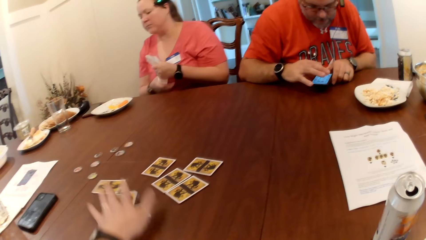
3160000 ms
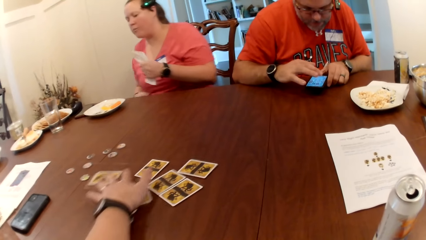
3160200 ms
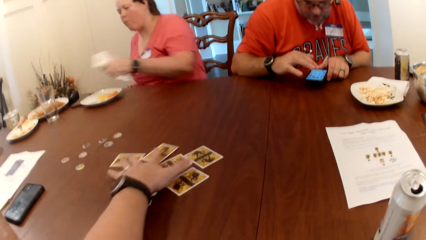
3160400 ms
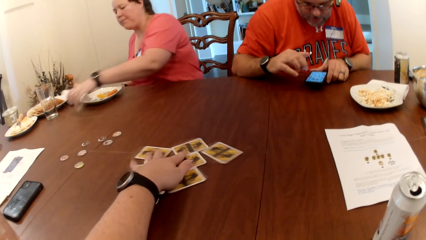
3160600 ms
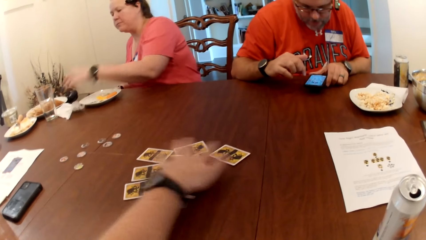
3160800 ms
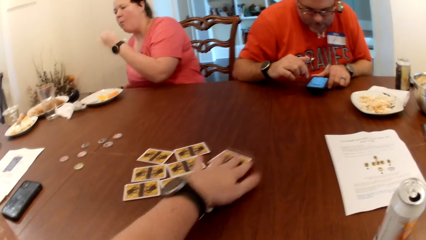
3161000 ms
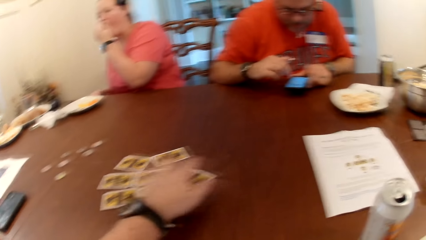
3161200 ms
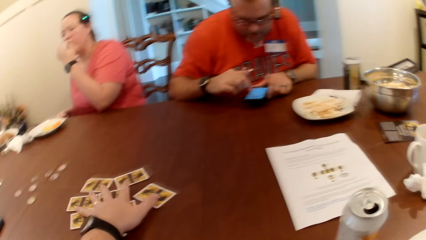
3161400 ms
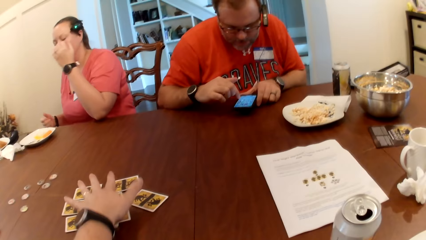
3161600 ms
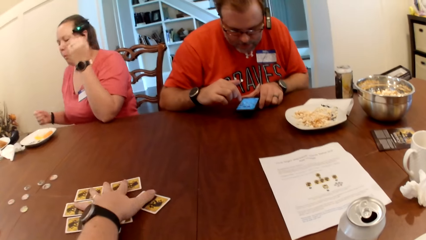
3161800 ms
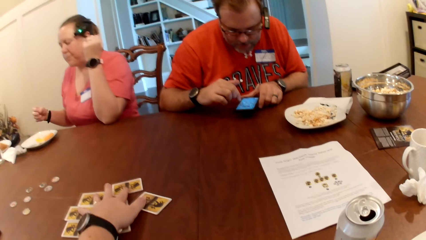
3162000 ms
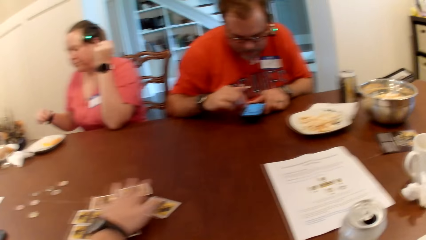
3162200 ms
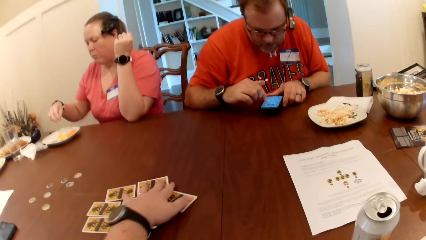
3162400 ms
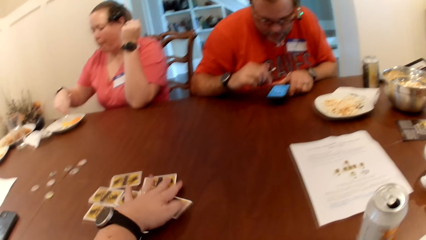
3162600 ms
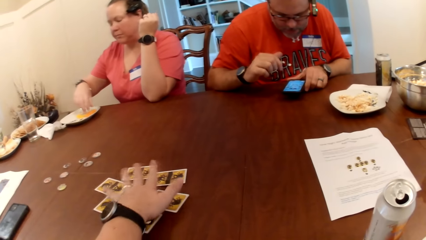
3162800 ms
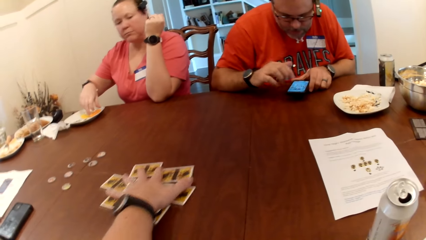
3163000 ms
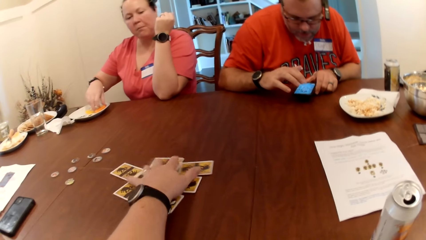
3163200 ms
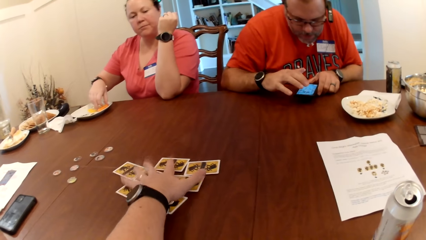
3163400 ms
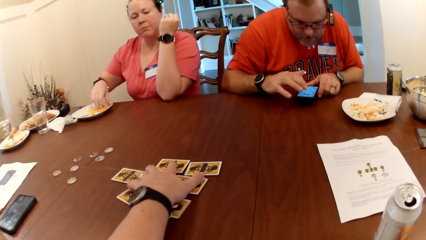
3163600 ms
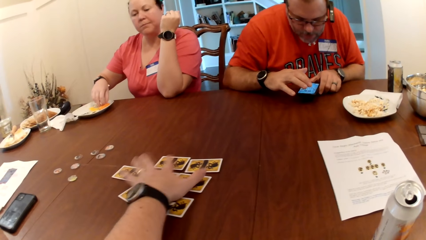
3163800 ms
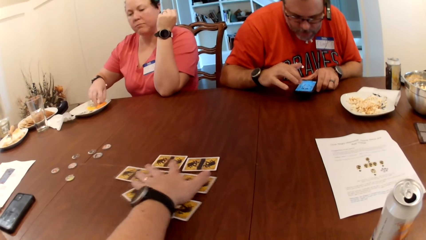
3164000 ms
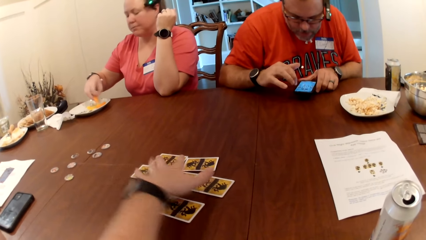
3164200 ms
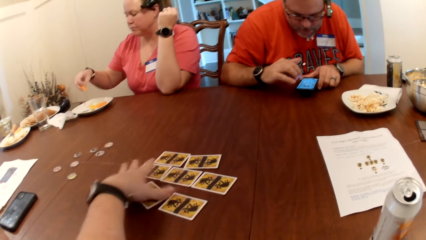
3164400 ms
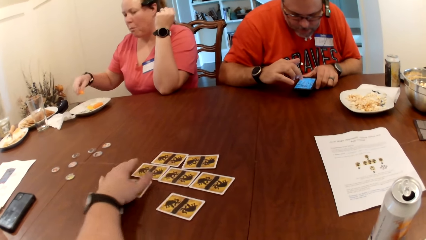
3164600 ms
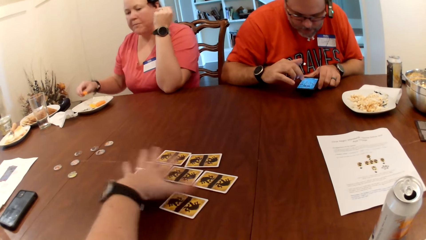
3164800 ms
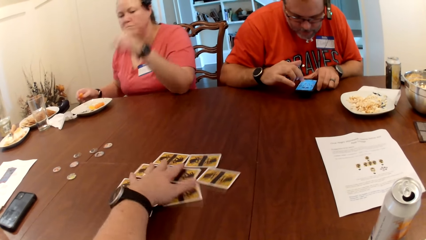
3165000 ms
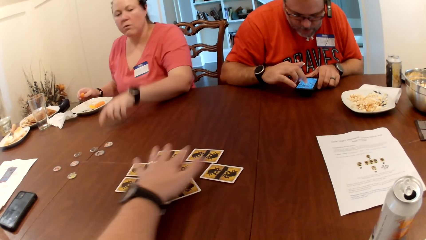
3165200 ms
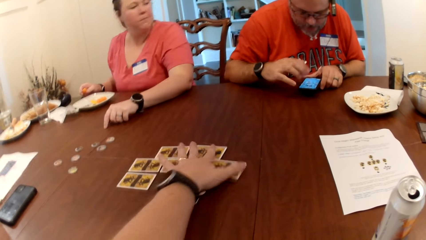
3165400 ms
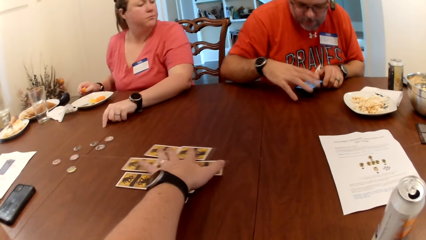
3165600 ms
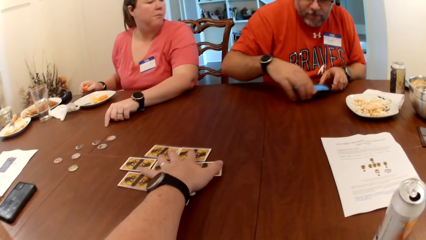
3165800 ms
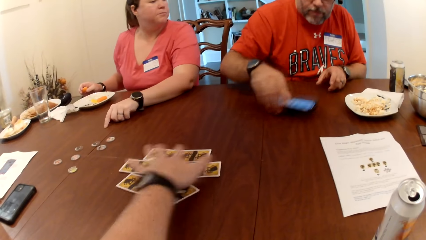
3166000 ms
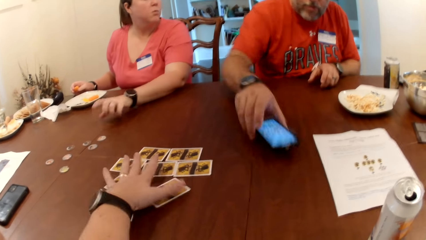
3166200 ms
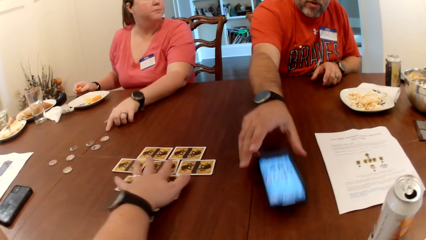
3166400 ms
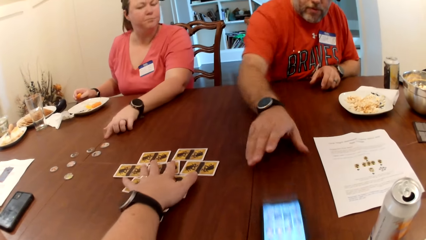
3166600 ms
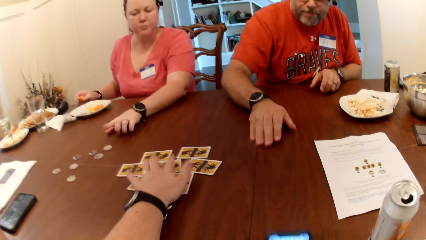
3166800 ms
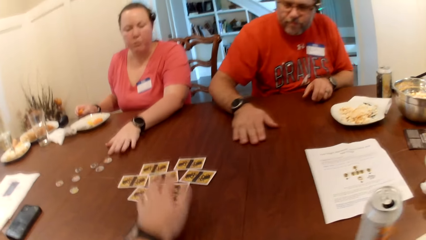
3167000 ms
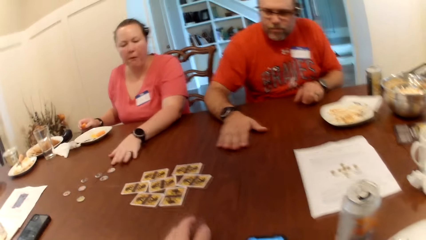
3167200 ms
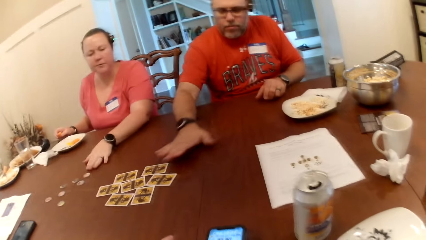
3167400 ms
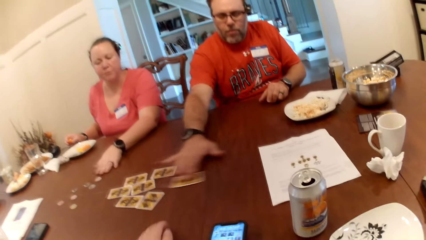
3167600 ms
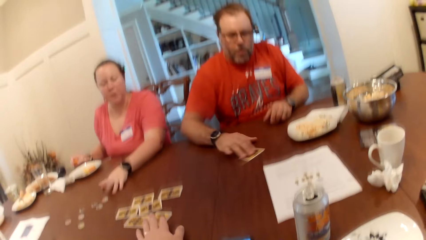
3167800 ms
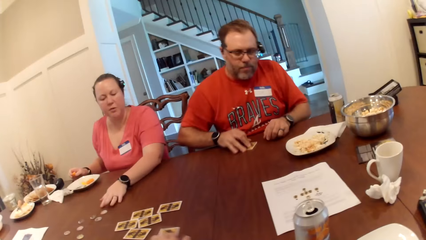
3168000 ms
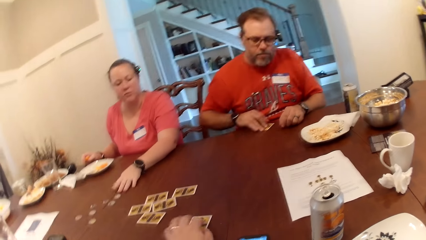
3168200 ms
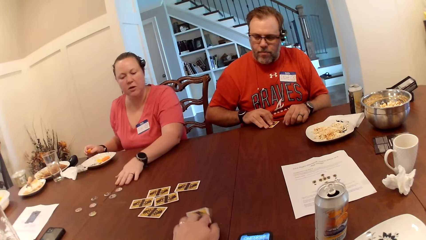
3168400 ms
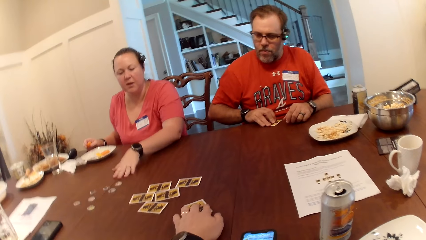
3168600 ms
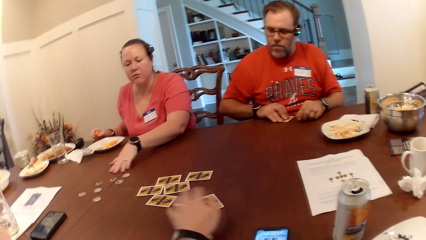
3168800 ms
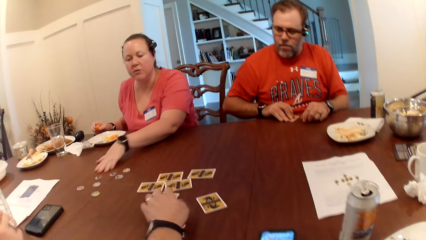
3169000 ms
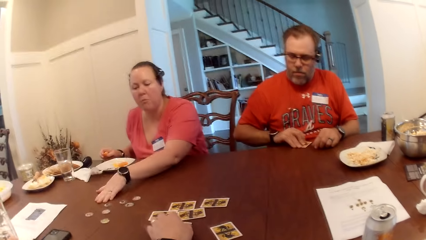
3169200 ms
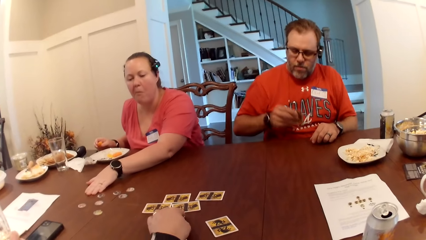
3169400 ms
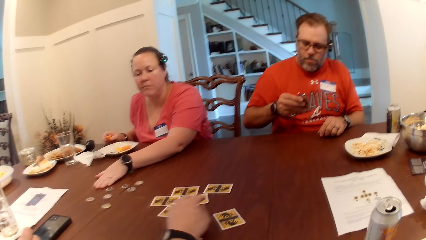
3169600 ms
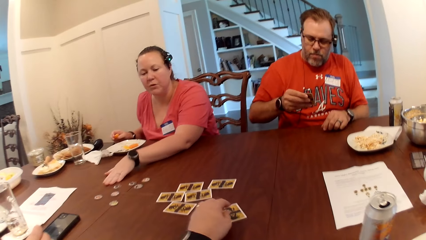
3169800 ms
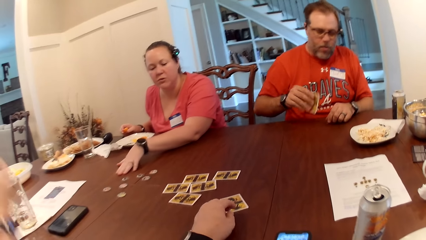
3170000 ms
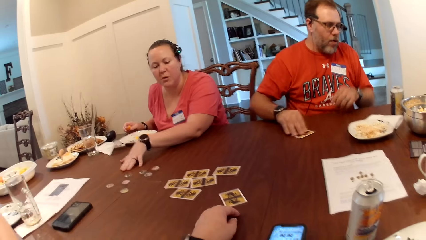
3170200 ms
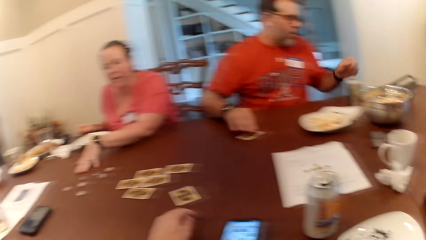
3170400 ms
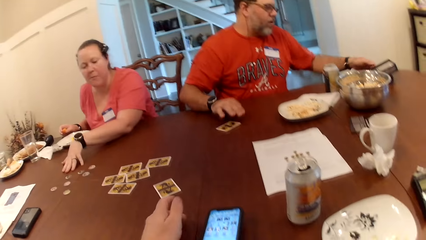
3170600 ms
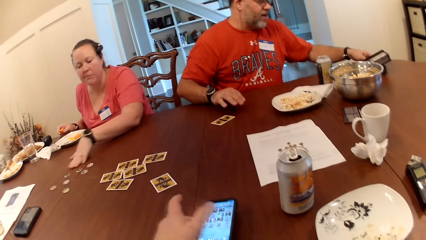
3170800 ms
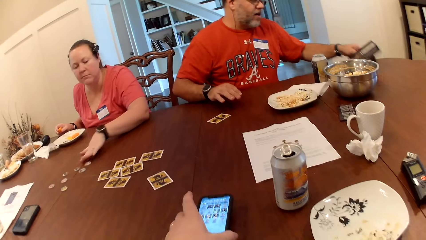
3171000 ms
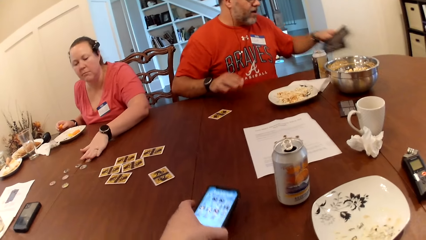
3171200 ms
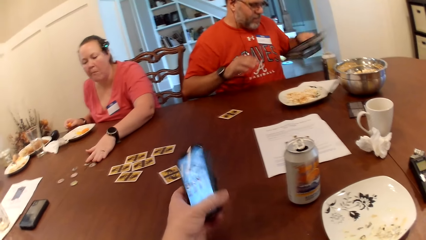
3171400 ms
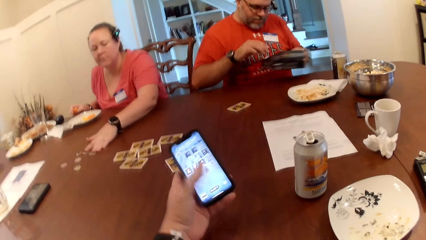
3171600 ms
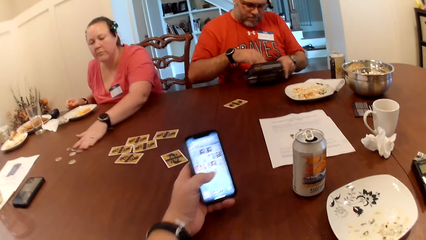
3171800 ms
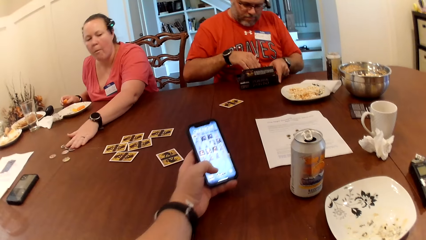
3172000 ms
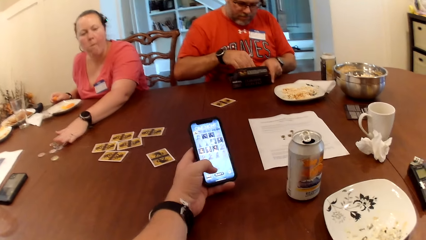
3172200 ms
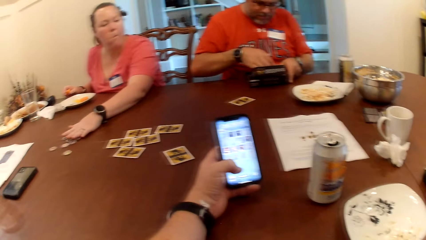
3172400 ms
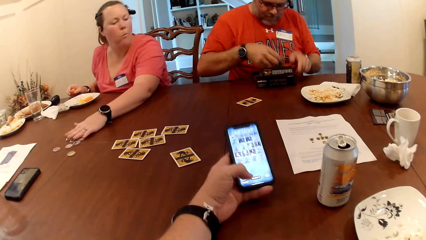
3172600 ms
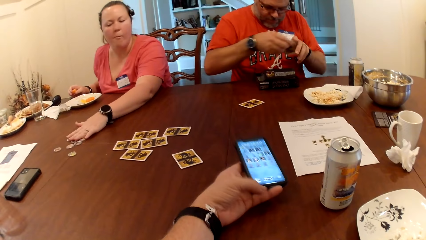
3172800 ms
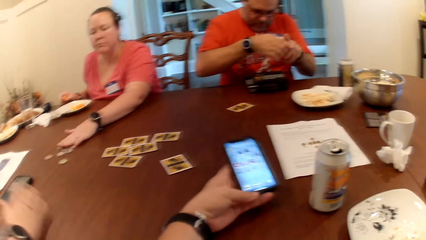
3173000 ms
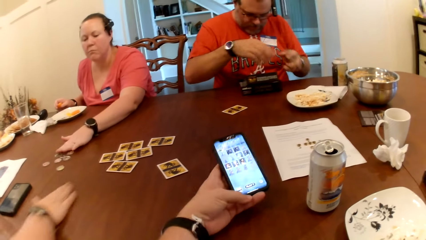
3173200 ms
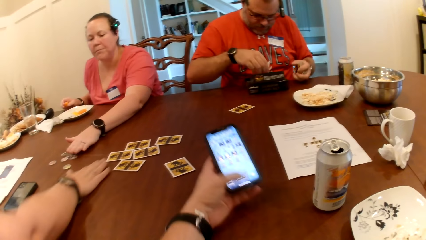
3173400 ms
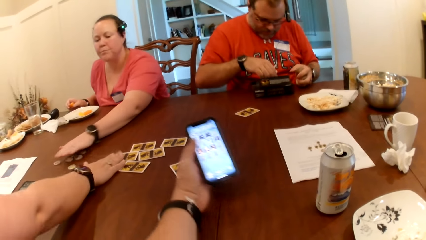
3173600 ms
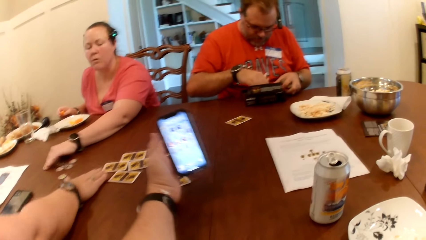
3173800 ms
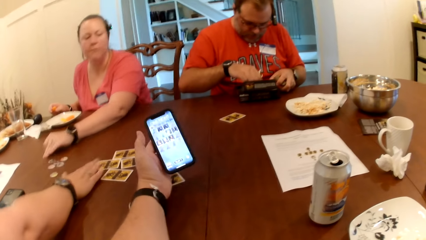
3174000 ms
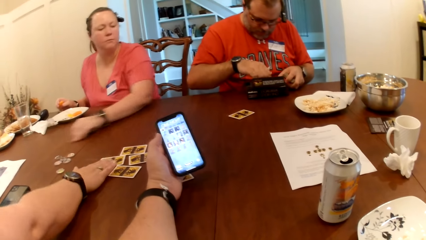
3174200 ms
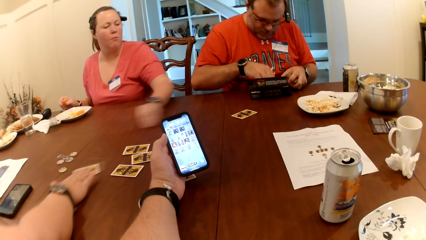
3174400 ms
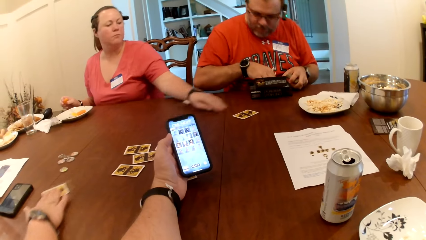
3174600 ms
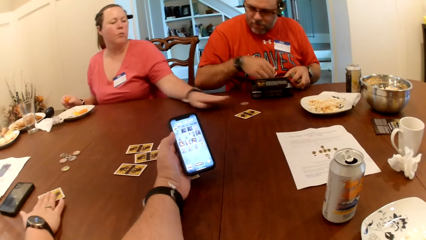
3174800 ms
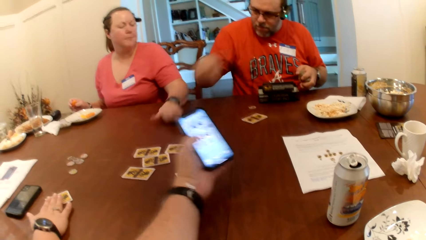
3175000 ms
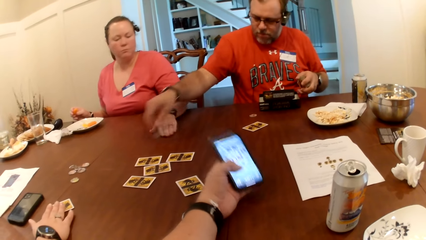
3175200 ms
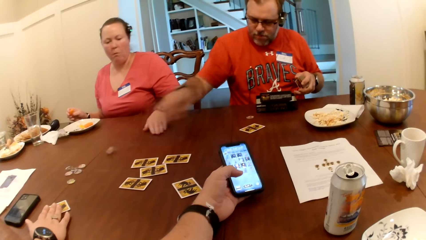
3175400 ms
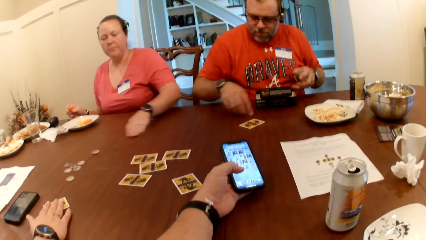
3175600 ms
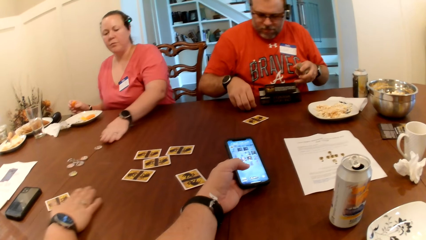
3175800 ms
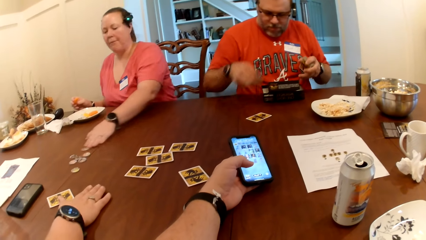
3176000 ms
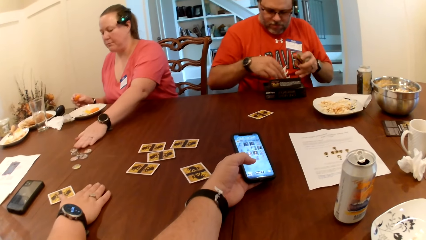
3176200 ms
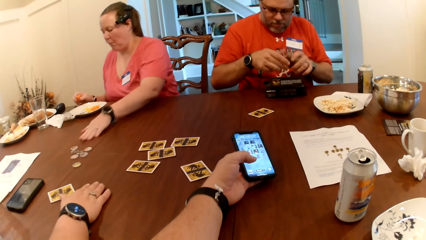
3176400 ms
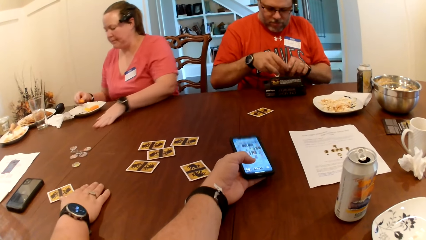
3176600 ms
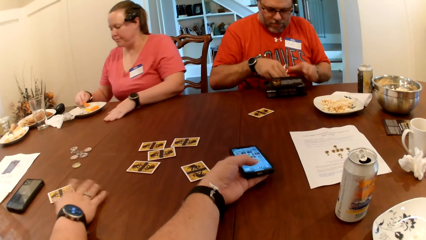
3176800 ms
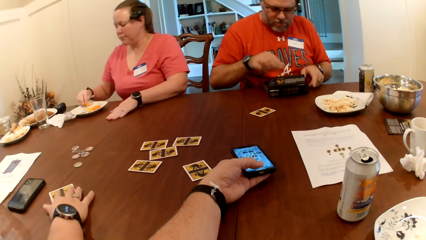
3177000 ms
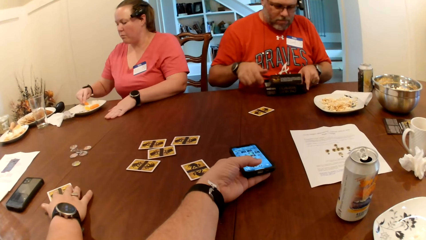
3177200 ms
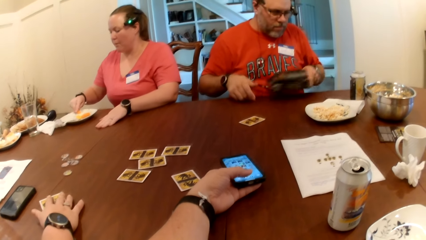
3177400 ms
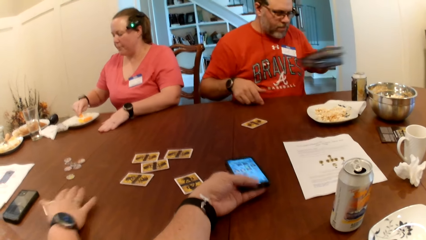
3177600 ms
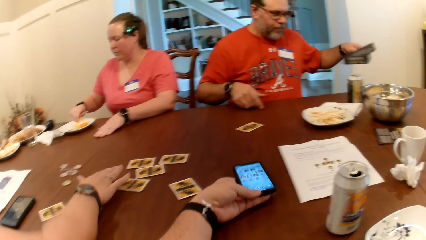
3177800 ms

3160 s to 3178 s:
The camera wearer shuffles the cards on the table. The man operates the phone with his right hand. A woman drops the tissue on the table with her left hand. The woman picks up a carrot on the plate with her right hand. The man slides the phone on the table to the camera wearer. The man picks up a card on the table with his right hand. He moves the card on the table. The camera wearer drags a card on the table with his left hand. The man drops the card on the table with his right hand. He picks up the box of cards on the table with his left hand. The camera wearer picks up the phone on the table with his left hand. The woman moves some tokens on the table with her left hand. The man drops the box of cards on the table with his left hand. He picks up a bunch of cards from the box of cards with his right hand. He passes the bunch of cards from his right hand to his left hand. The woman slides the token on the table to the man. Another woman drags a card on the table with her right hand. The man picks up a token from the box of cards with his right hand. He throws the token on the table with his right hand. He picks up the token on the table with his right hand. The first woman moves the token with her left hand. The man throws the token in the bunch of cards with his right hand. He passes the bunch of cards from his left hand to his right hand. He drops the bunch of cards in the box of cards with his right hand. He picks up the box of cards on the table with his left hand.
